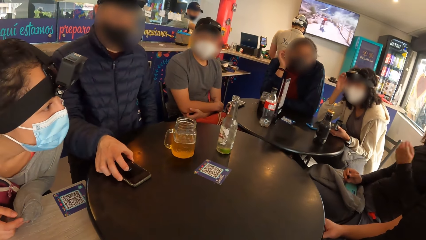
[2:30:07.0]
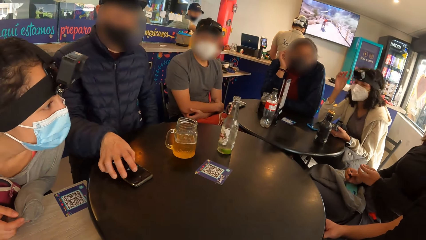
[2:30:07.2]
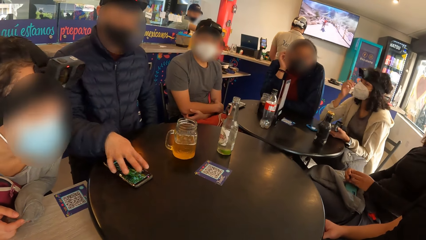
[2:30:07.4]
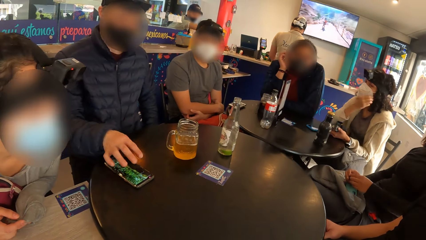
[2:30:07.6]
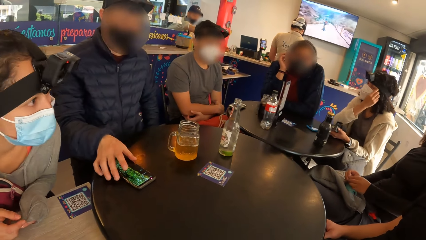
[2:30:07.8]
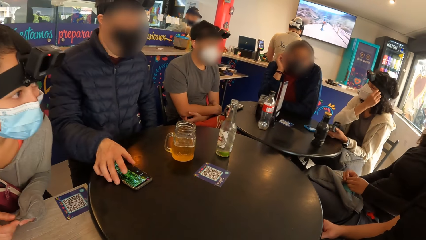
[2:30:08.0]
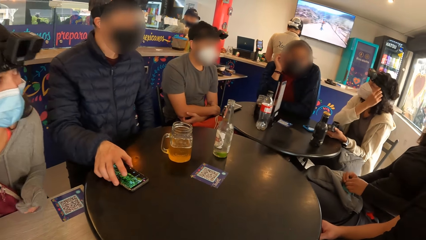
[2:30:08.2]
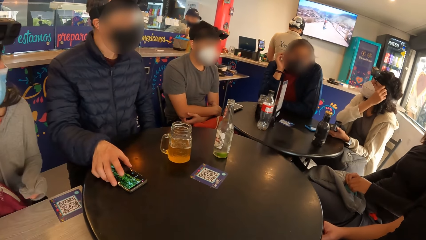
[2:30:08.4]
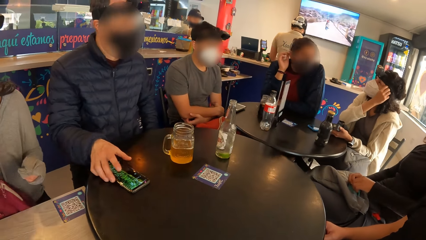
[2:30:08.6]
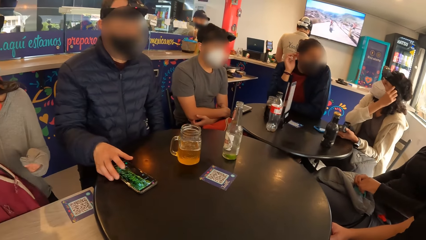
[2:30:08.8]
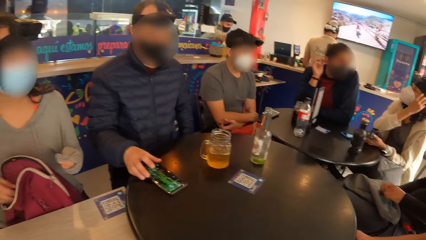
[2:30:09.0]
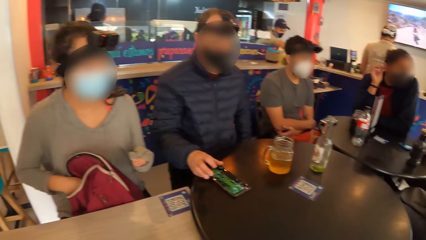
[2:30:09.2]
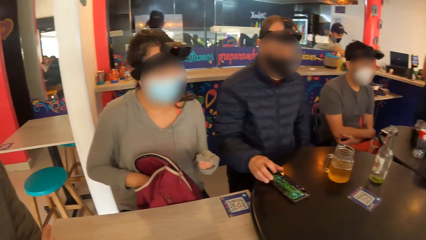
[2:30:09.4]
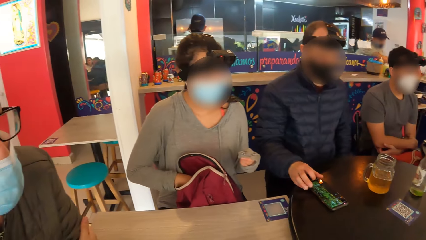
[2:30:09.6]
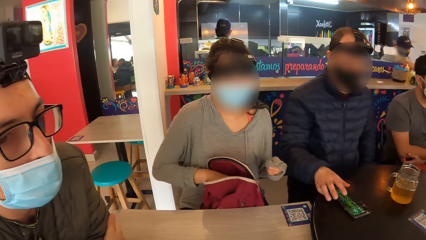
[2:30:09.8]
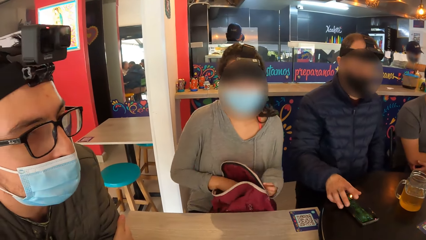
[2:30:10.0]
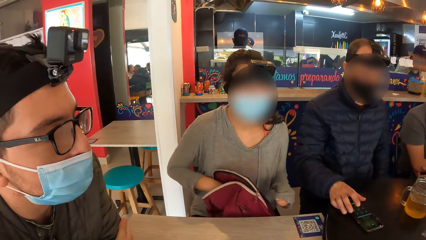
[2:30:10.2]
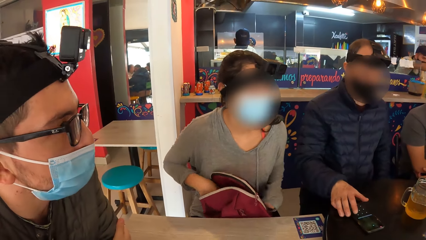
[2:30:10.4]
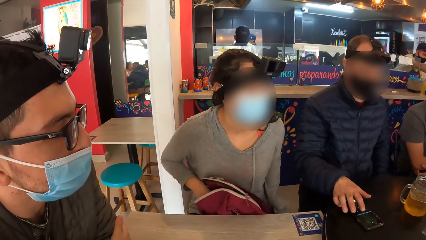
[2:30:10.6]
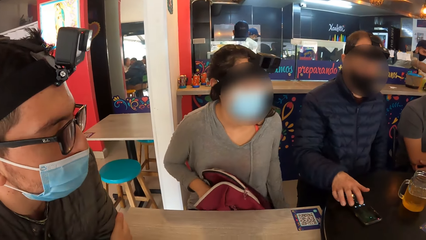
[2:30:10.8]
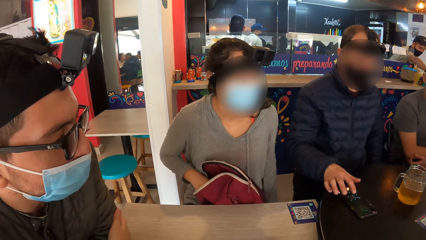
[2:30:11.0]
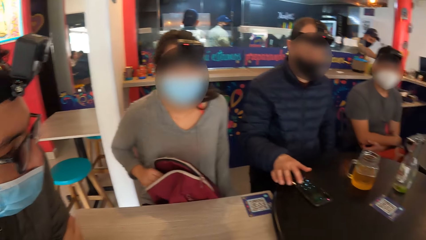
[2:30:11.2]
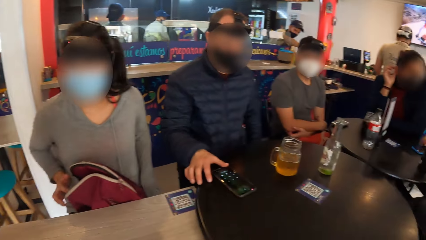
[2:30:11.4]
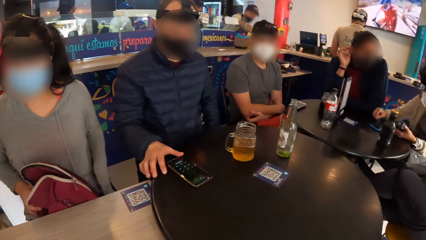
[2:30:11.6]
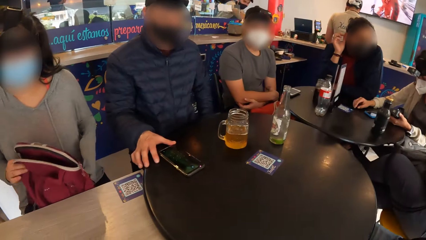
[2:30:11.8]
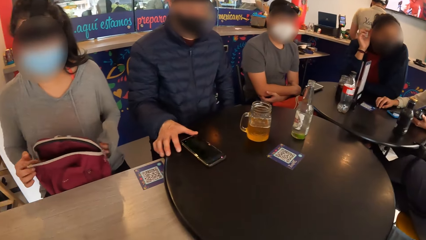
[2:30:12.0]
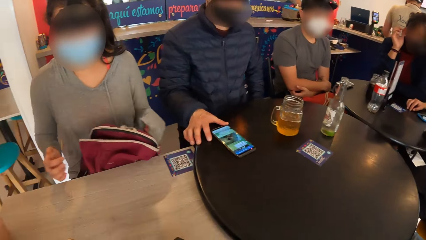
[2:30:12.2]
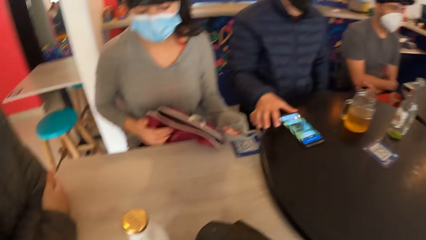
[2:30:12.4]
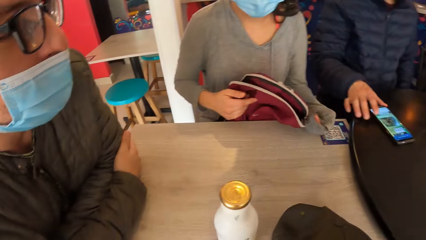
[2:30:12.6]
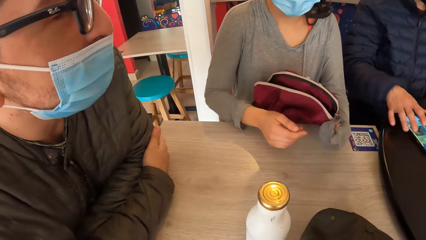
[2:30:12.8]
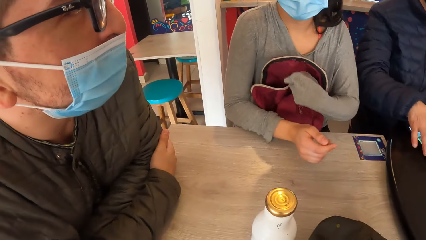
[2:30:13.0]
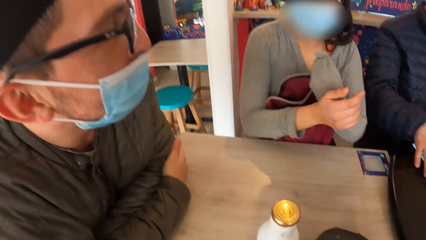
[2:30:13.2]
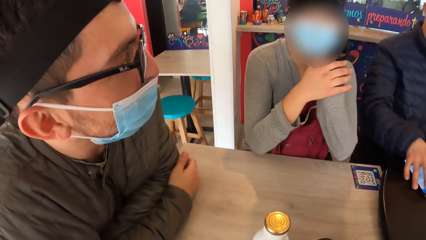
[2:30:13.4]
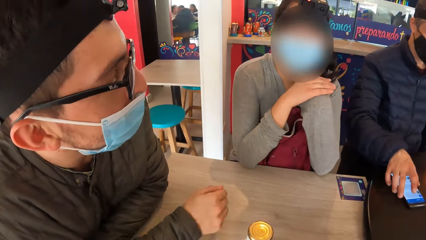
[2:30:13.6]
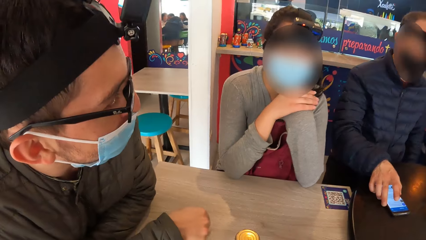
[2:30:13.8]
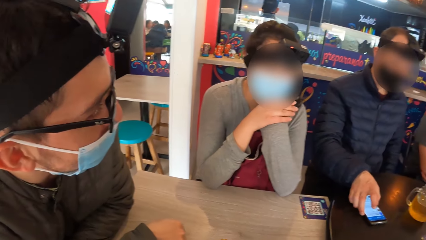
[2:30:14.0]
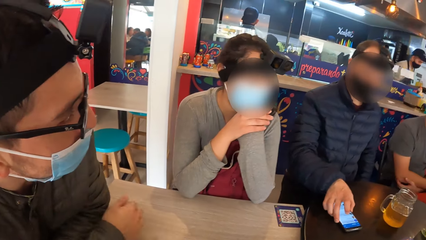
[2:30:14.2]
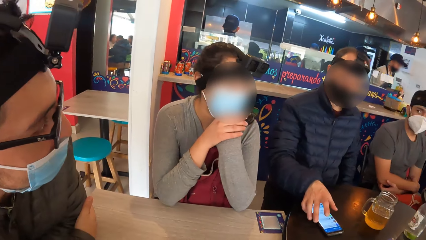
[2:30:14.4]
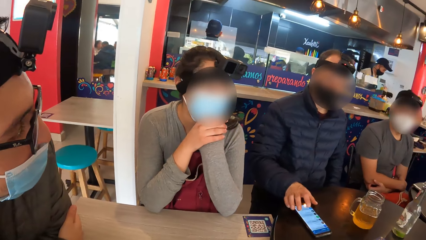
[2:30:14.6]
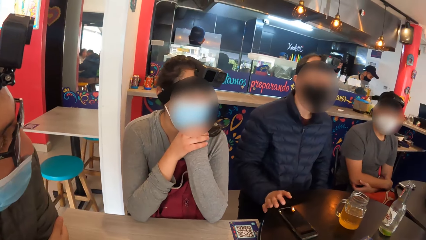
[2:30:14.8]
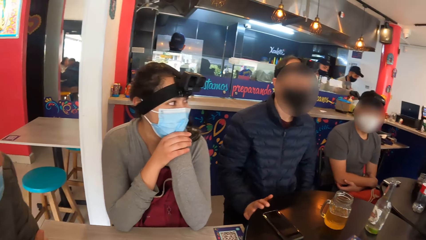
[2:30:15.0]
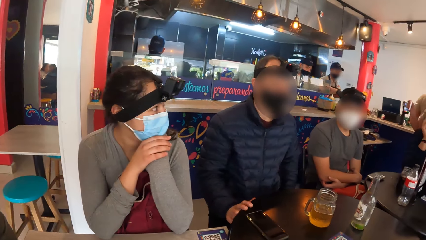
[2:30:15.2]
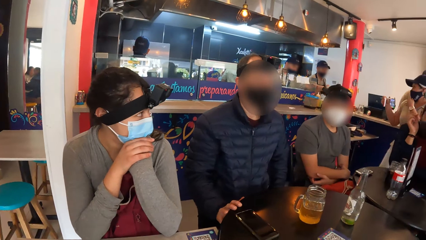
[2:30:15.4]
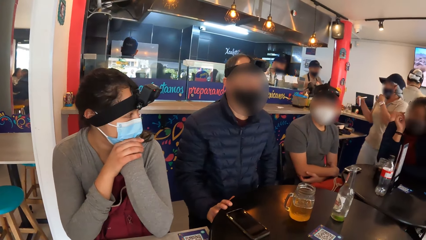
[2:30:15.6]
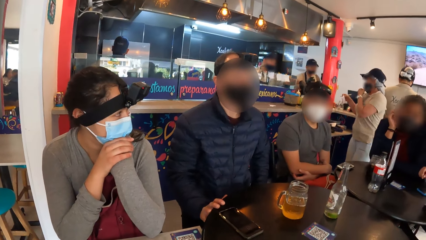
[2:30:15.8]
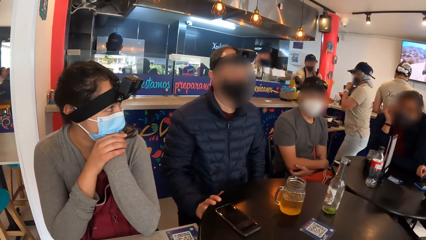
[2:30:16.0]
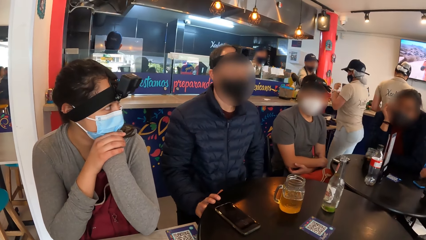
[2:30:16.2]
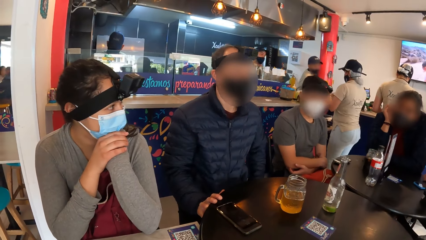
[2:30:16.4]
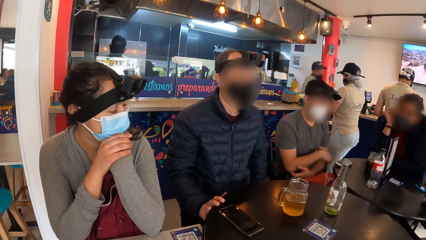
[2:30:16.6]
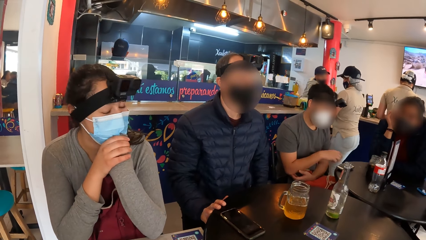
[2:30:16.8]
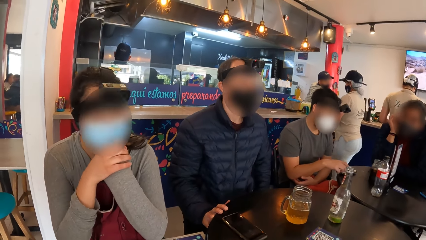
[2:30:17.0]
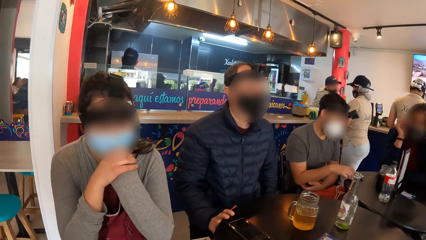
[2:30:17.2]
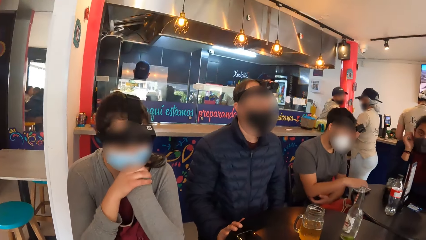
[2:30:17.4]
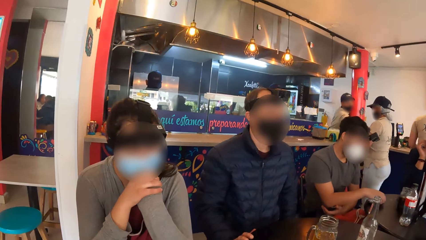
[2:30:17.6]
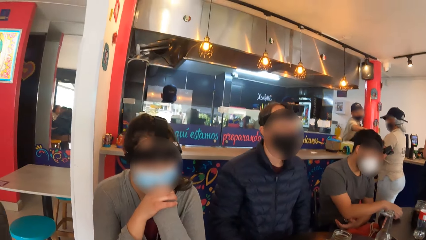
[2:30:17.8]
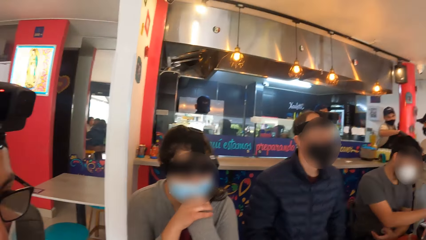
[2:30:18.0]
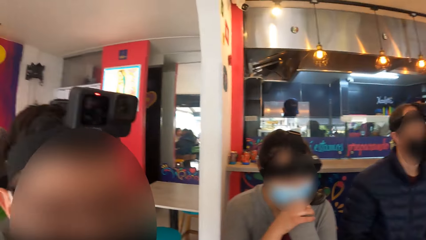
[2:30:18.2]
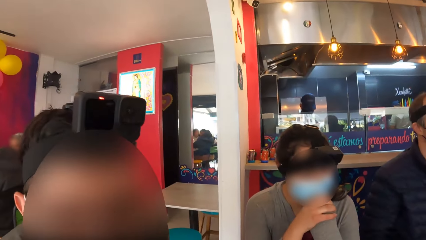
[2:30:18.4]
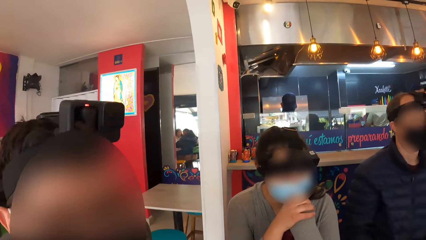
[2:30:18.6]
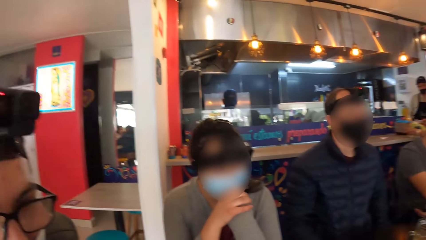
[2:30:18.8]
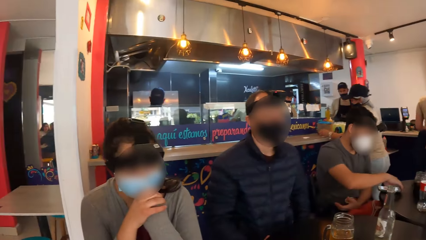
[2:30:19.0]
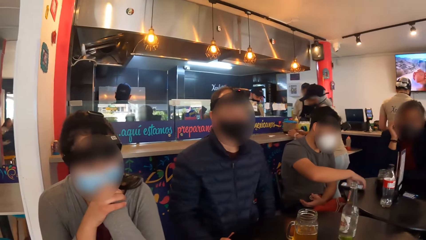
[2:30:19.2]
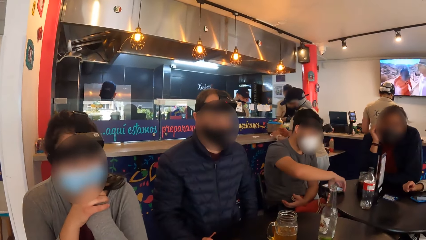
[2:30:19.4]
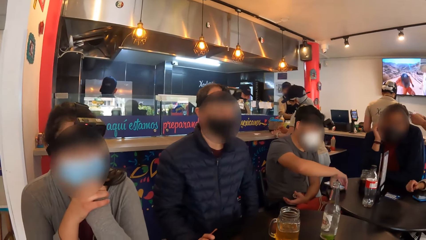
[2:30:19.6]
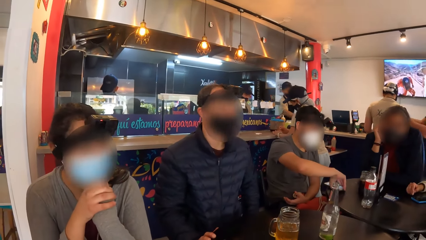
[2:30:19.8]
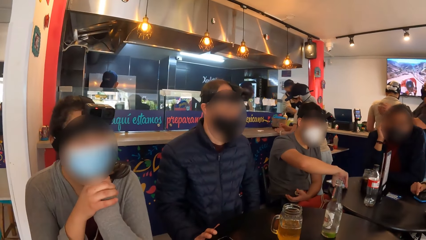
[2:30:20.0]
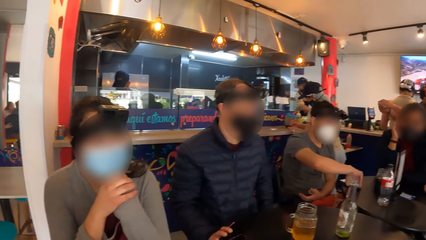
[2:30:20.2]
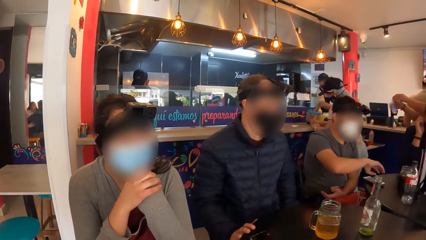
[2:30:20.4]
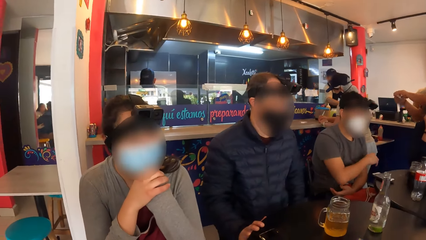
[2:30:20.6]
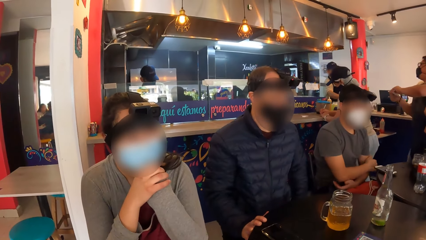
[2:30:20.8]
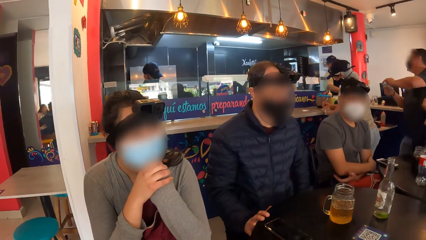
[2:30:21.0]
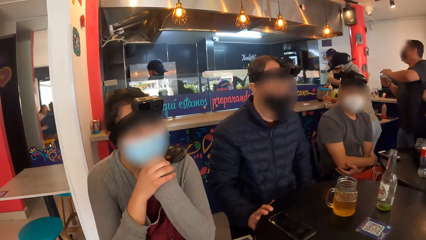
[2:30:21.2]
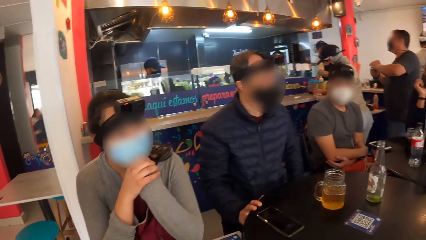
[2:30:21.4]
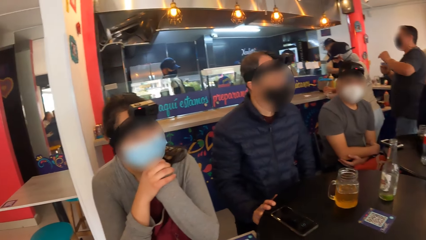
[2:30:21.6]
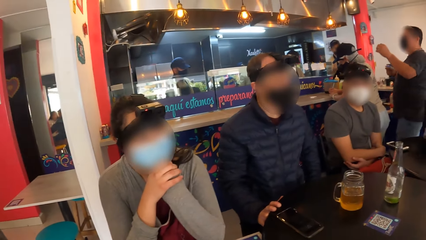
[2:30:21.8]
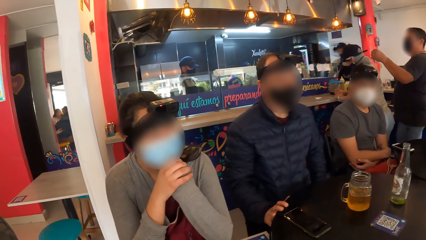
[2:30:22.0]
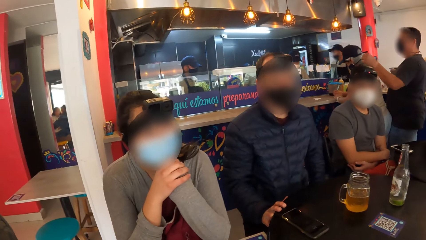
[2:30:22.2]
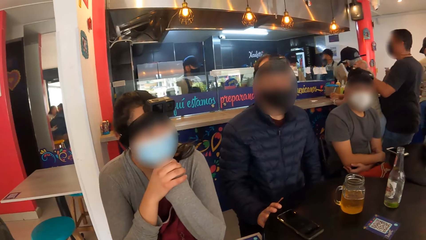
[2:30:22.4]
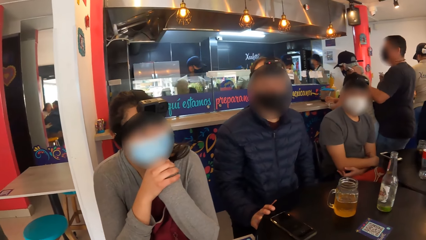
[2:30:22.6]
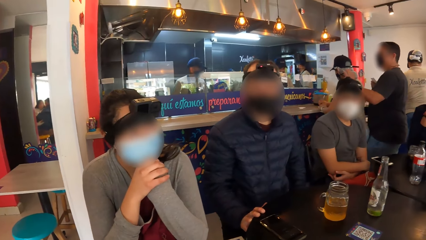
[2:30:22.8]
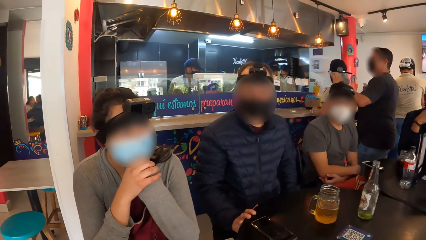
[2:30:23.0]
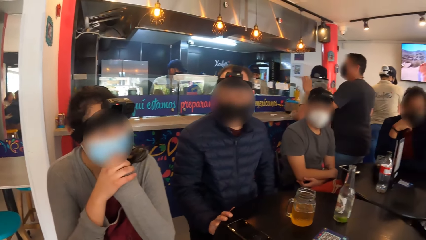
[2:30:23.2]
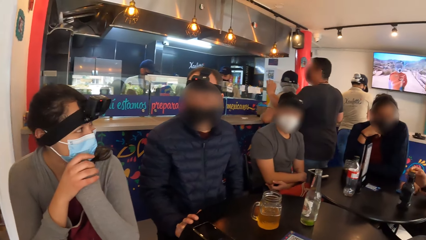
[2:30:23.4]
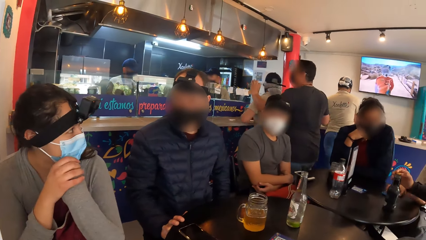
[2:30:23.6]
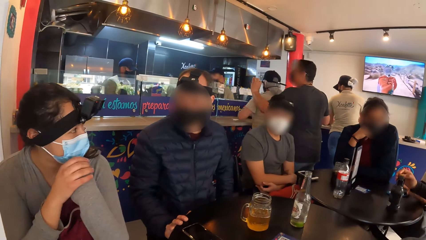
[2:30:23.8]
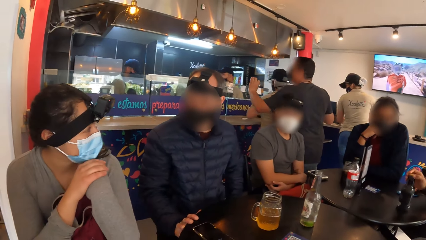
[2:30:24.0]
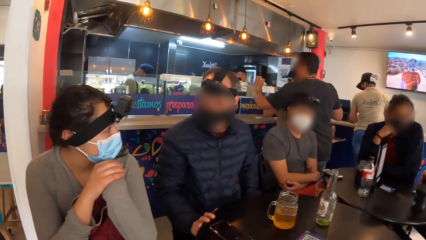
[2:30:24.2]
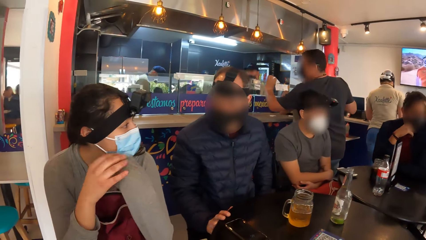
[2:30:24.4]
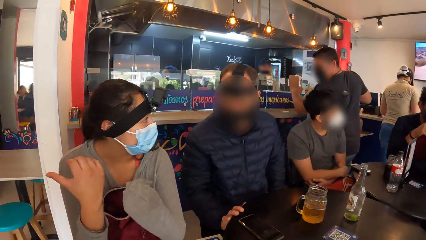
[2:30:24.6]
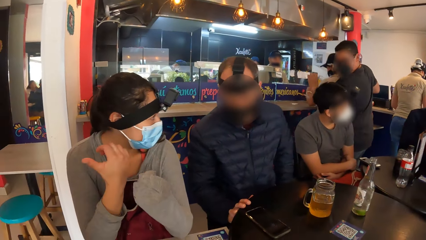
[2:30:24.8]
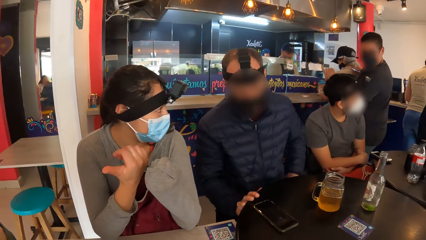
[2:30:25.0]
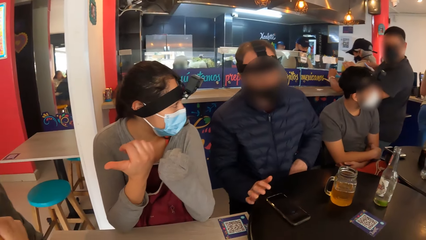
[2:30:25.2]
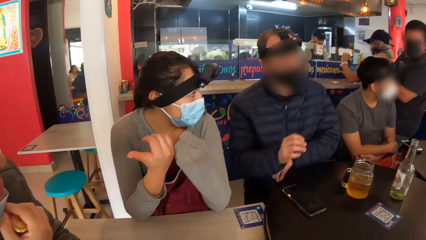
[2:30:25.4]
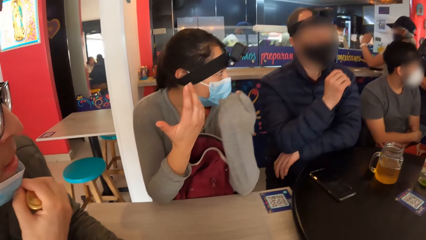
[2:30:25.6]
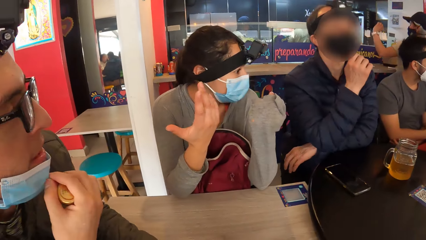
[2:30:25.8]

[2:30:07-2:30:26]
A man operates the phone with his right hand. A woman scratches her face with her right hand. The camera wearer looks around the table. Another man interacts with the first man. The first man nods his head. A third man operates a phone on the table with his right hand. A lady nods her head, looks around the room and nods her head. Another woman interacts with the first man. The lady gestures out with her hands.
